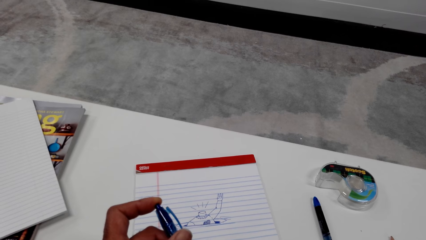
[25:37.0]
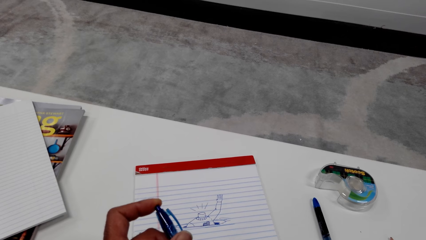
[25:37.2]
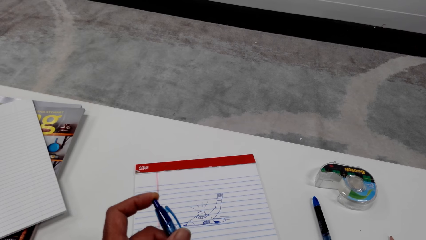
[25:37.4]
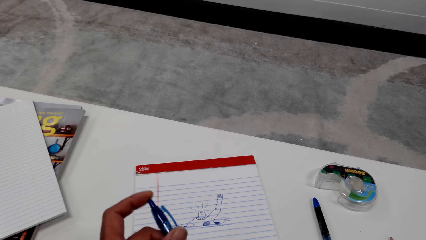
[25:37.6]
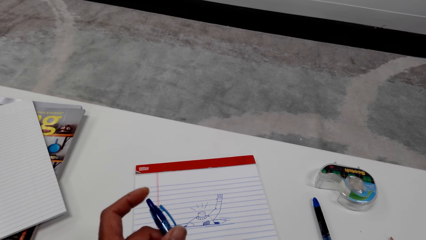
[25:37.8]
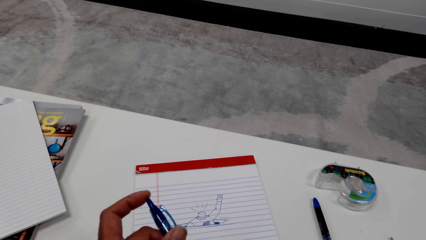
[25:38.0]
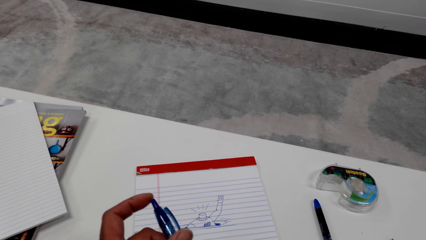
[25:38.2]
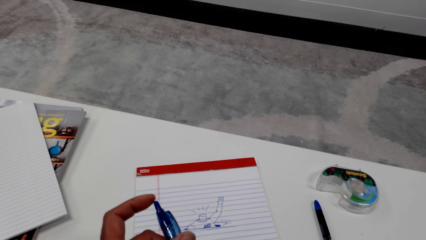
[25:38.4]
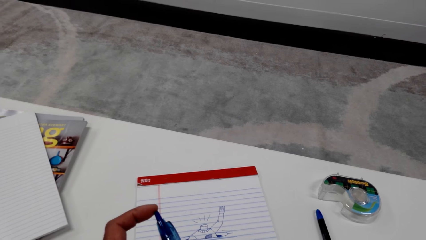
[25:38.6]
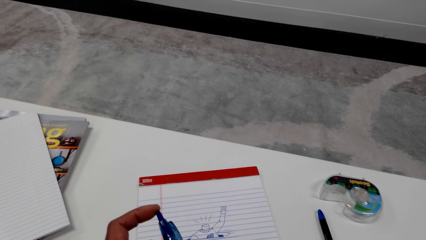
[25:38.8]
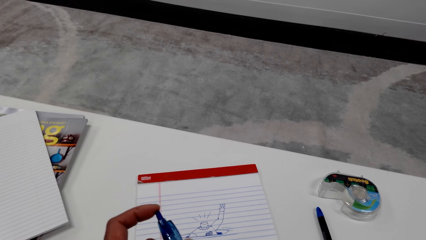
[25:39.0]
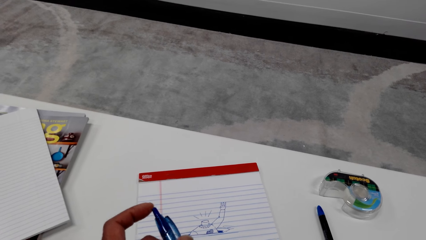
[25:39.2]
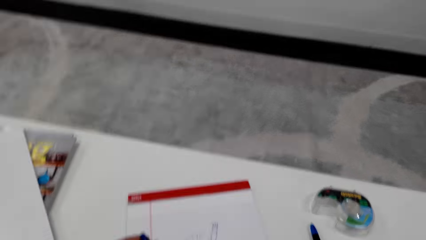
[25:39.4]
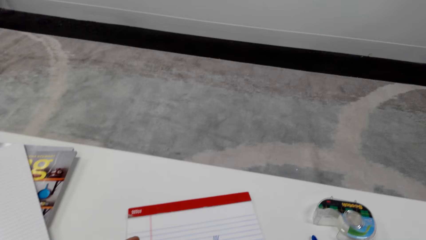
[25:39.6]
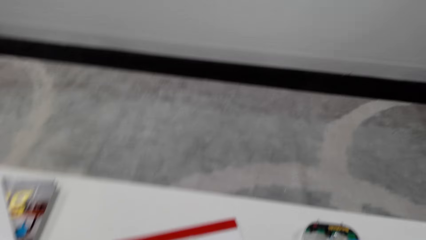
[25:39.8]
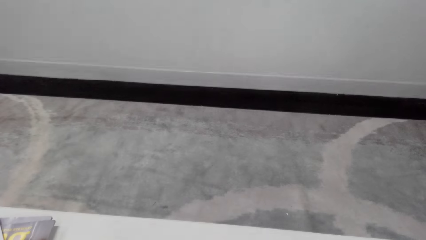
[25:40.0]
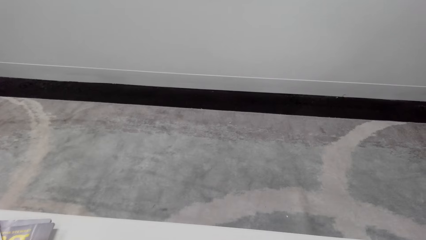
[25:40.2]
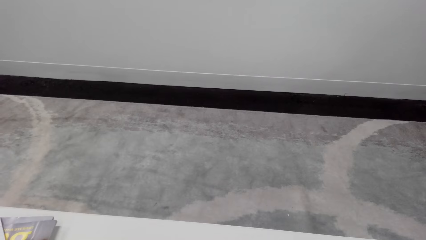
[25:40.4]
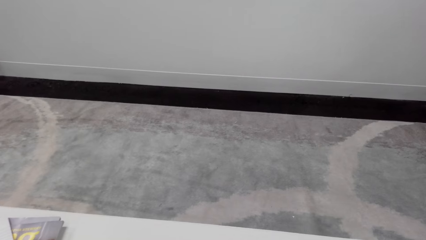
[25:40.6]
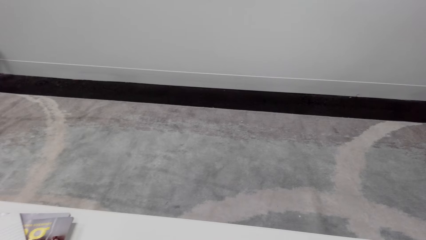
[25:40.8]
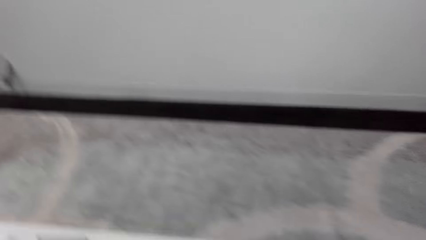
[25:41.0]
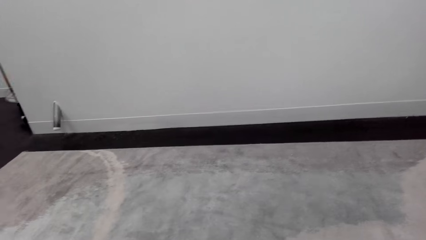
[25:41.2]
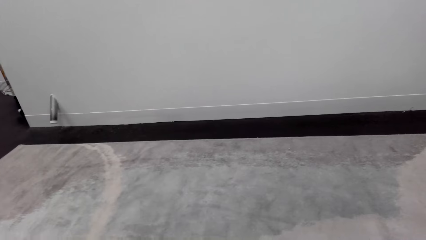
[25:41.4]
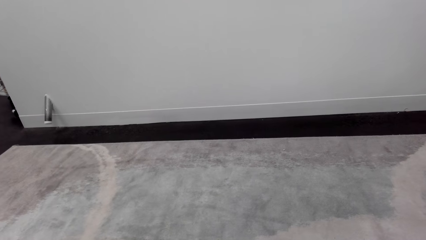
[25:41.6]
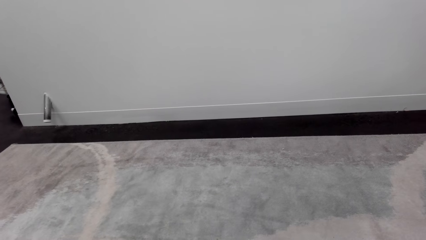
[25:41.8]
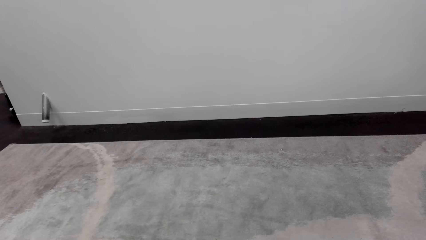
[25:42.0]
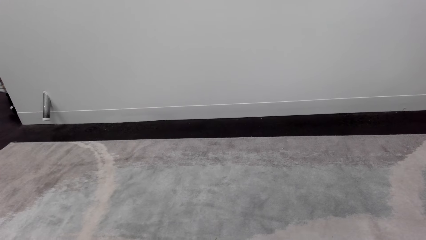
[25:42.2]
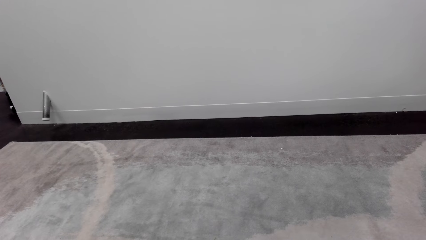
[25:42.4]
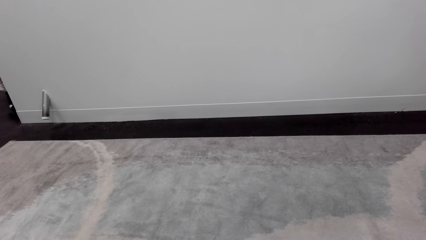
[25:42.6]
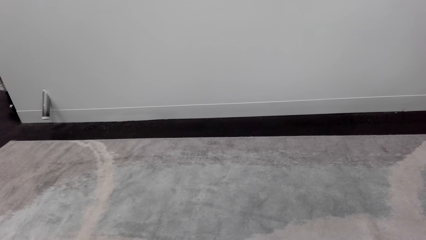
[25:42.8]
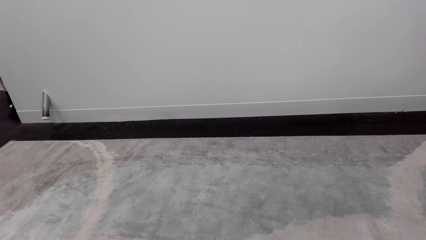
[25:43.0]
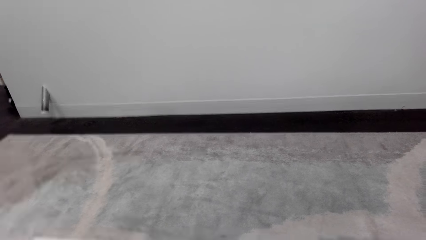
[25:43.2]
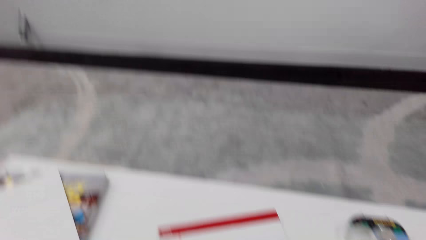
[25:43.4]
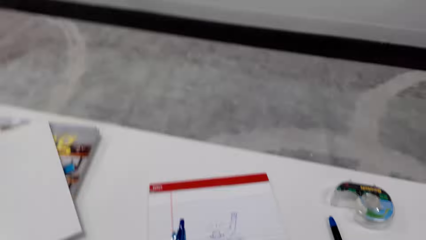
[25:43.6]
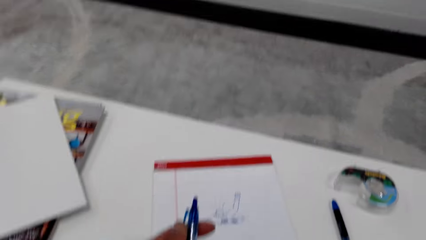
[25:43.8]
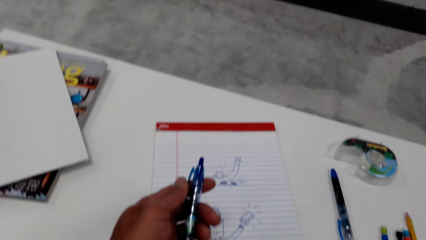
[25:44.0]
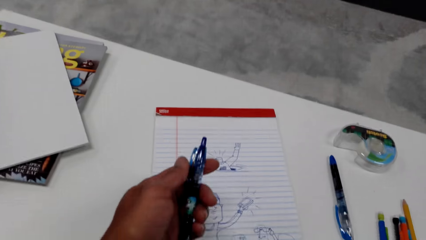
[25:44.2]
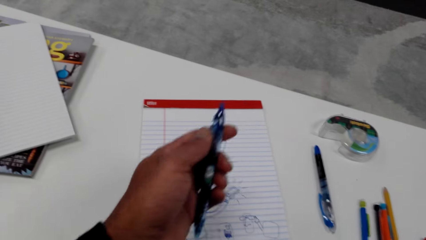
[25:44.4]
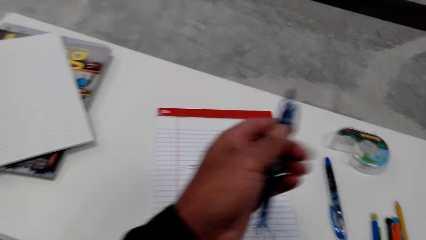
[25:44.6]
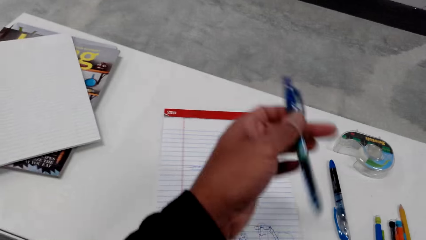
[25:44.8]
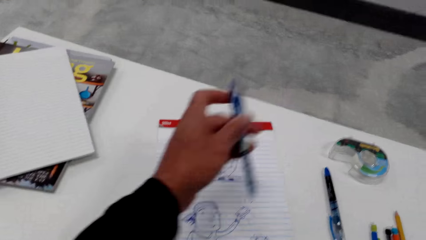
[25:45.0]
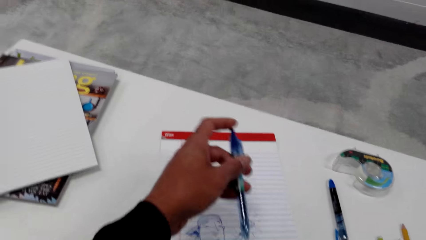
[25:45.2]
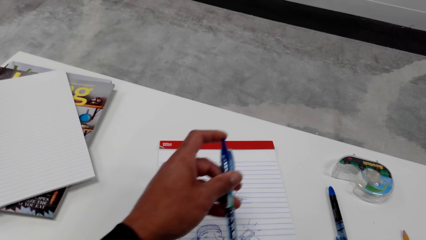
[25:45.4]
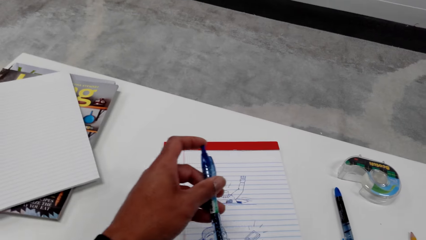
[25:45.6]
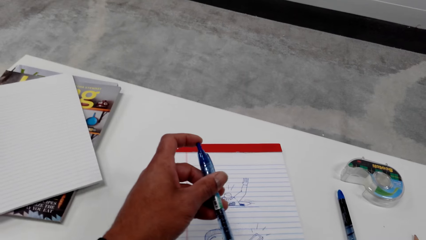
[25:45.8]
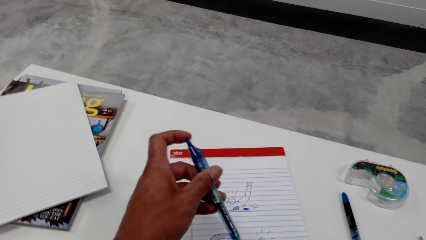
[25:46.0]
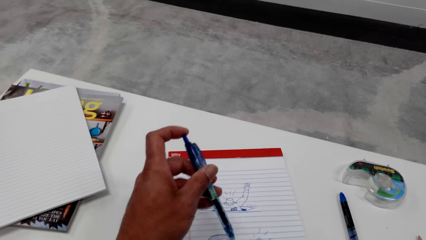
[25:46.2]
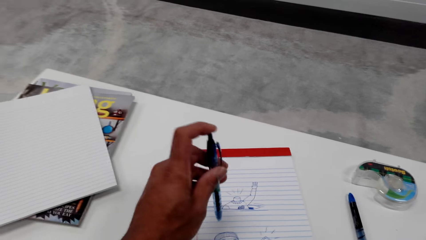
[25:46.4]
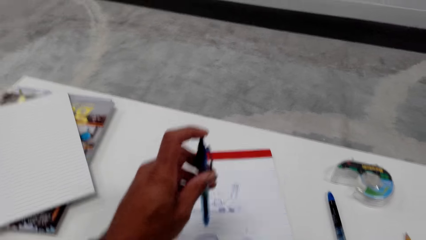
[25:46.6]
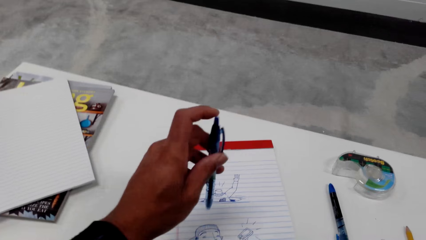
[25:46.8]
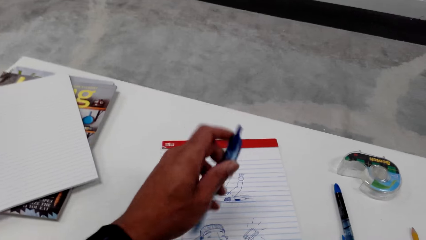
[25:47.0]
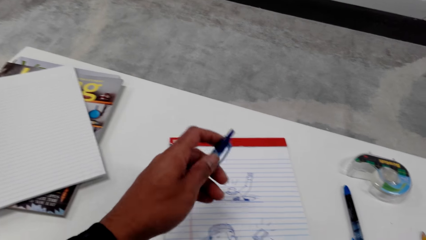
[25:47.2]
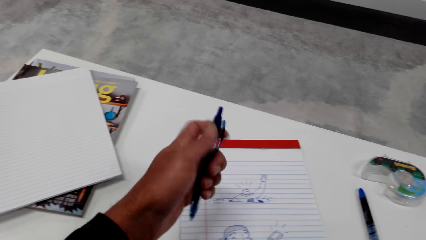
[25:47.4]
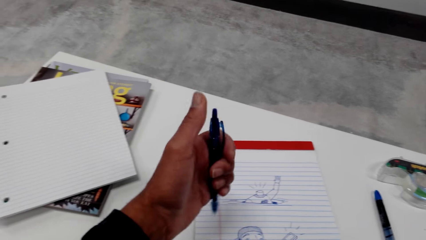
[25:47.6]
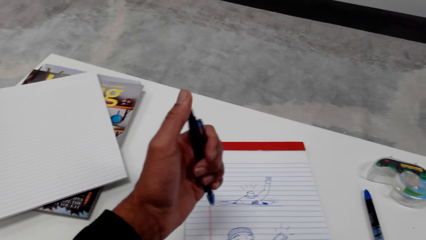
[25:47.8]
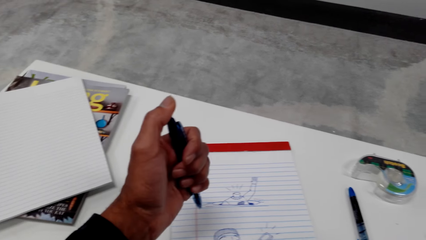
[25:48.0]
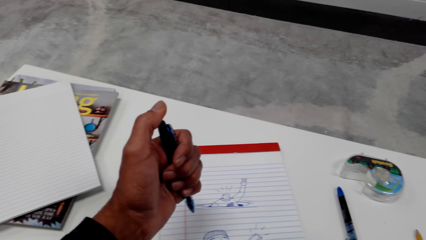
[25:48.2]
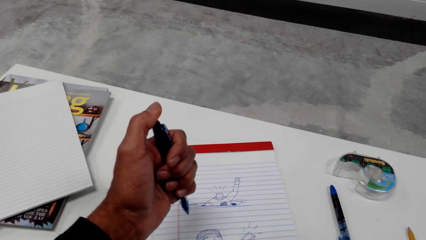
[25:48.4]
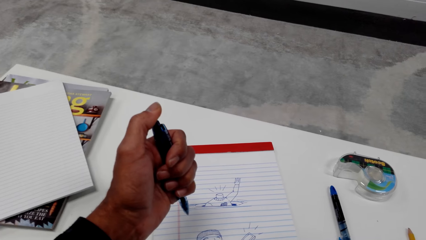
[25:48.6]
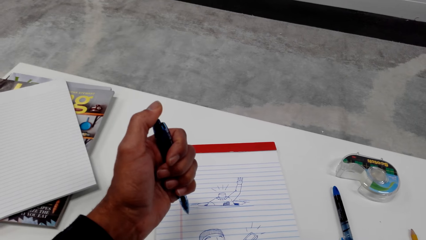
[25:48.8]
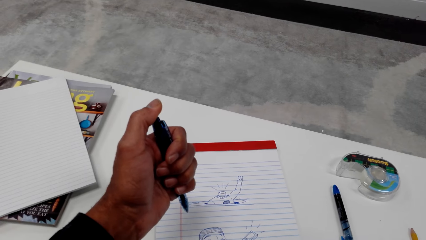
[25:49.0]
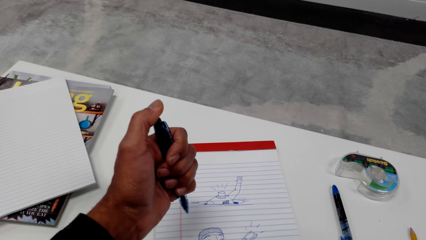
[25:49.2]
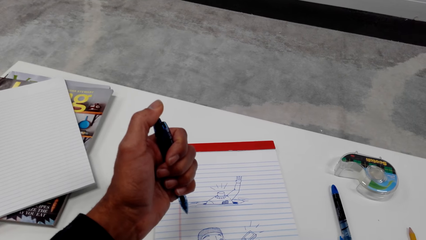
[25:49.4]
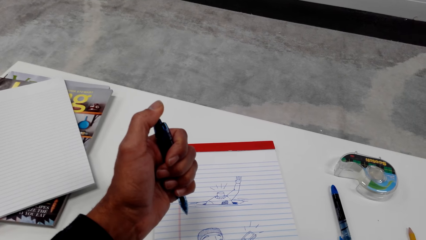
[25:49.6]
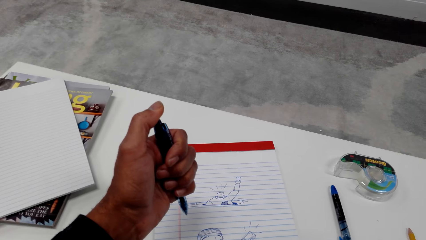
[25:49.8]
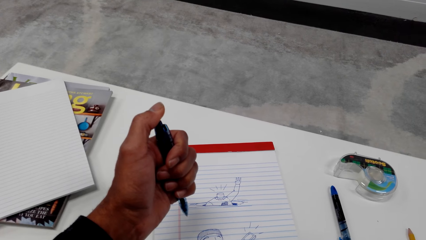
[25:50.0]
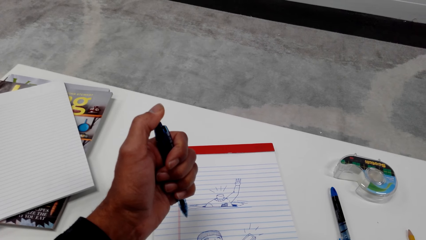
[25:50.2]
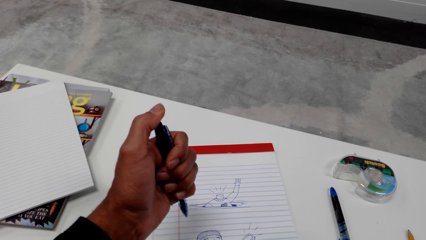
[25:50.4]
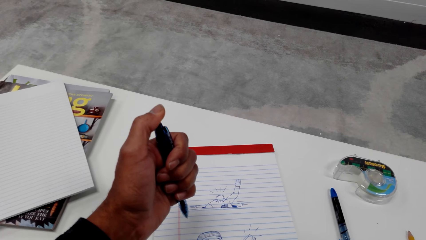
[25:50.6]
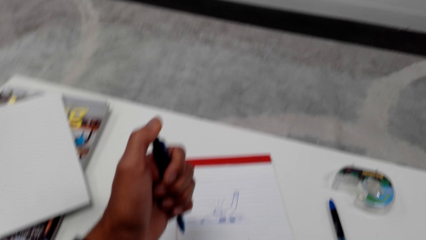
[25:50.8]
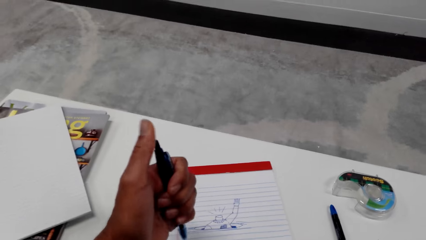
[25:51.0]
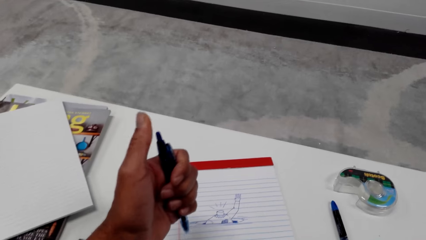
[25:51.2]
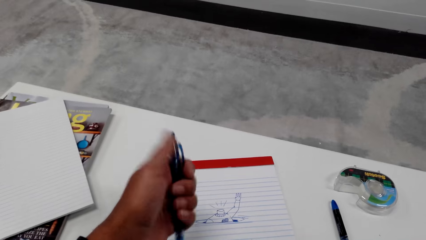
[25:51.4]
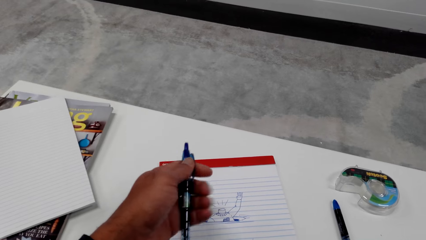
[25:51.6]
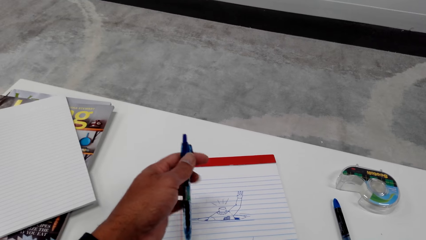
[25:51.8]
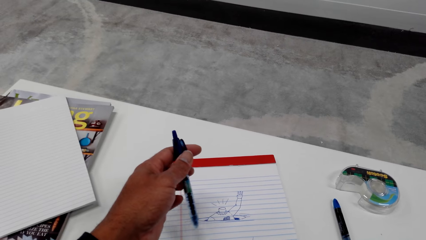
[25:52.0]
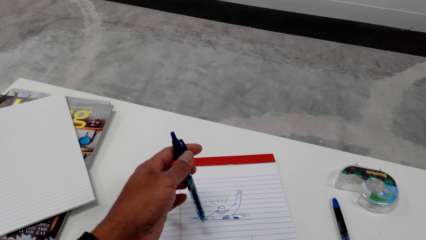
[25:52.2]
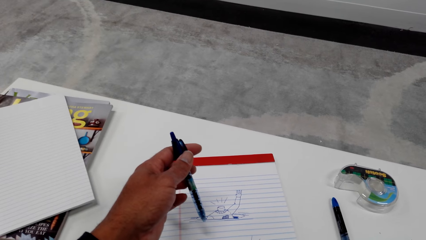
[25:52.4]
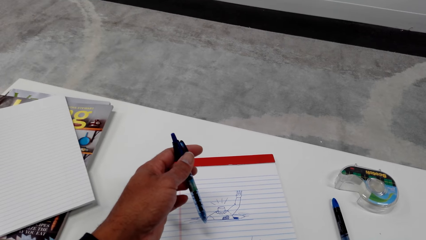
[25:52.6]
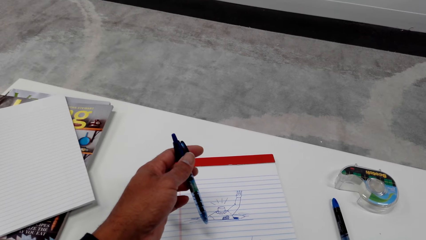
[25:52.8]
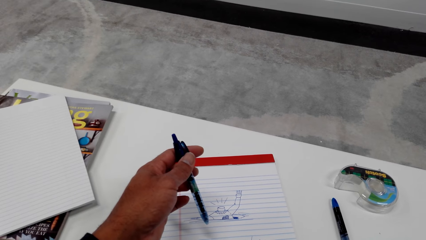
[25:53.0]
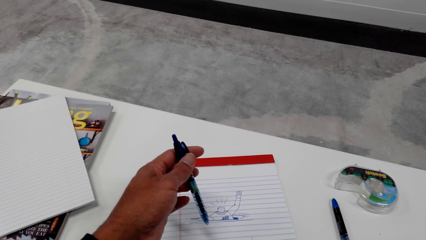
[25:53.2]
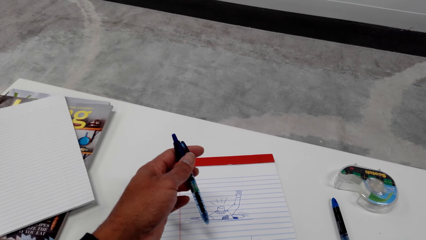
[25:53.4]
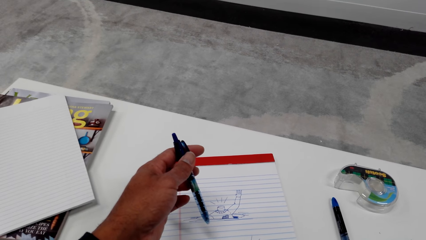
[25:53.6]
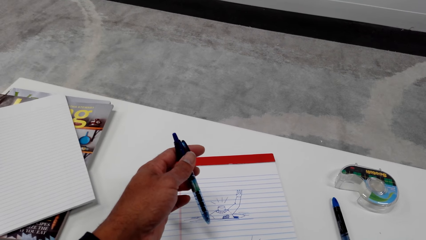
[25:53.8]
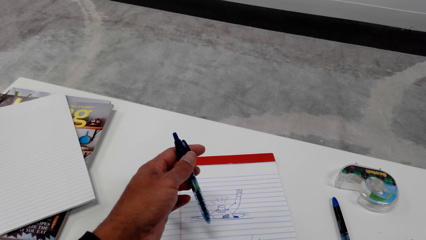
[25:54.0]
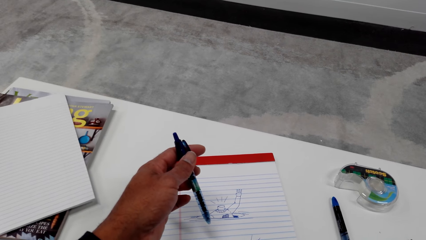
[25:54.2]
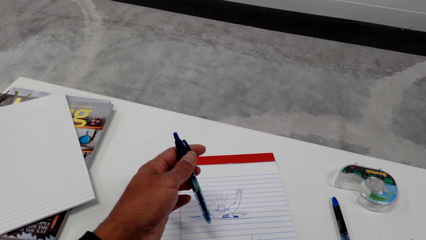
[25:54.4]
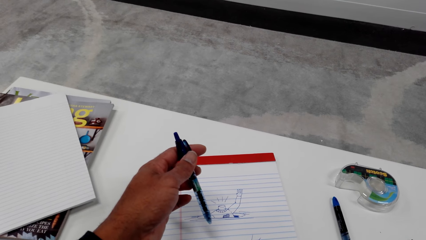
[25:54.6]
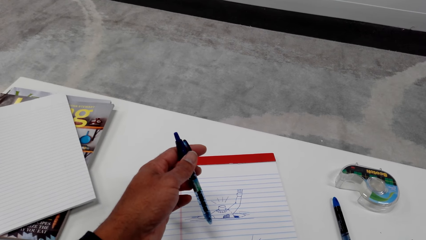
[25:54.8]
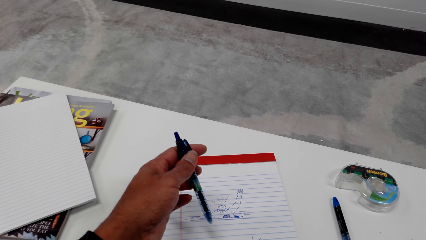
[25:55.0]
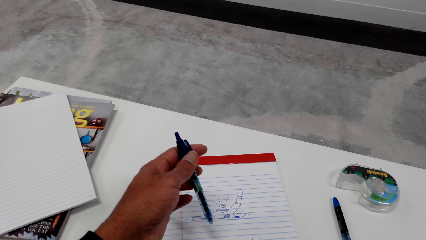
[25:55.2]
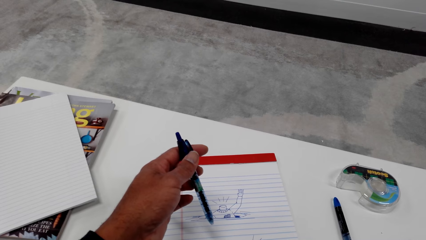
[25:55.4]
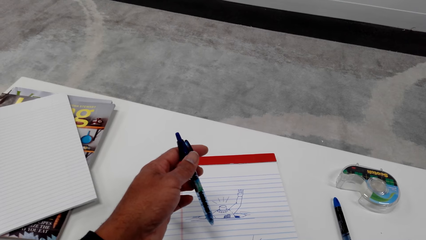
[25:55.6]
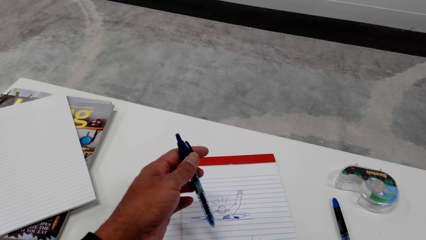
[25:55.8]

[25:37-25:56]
The camera wearer talks to a woman. They talk on the phone and look around. The woman talks to the camera wearer. The camera wearer talks to the woman. They move a hand, play with a pen, and place a thumb on the pen. The woman talks to the camera wearer. The camera wearer talks to the woman. The woman talks to the camera wearer. The camera wearer points the pen on a book.
